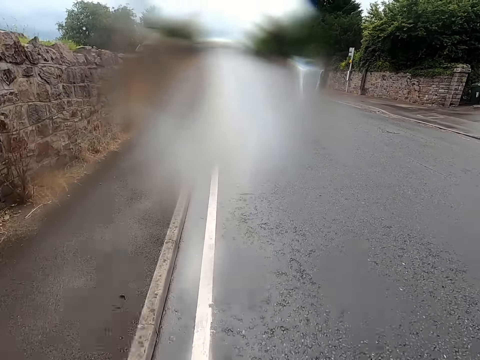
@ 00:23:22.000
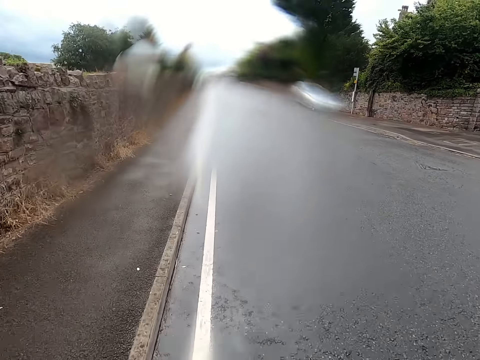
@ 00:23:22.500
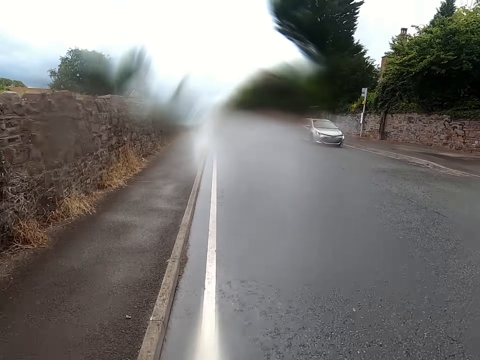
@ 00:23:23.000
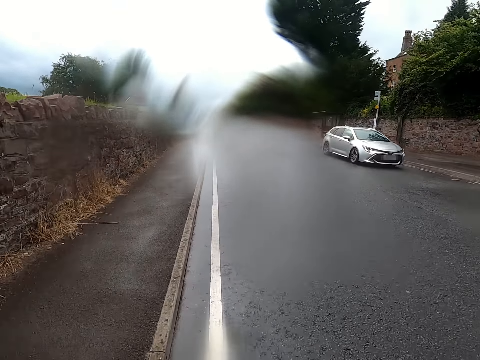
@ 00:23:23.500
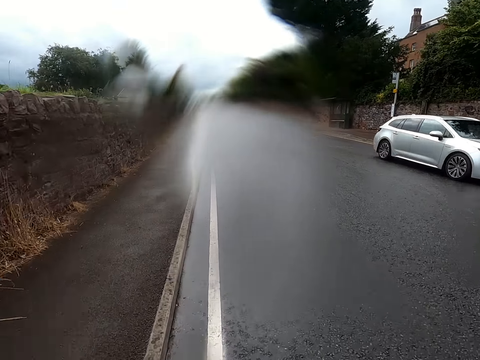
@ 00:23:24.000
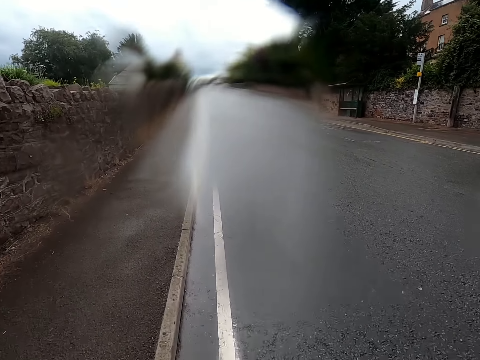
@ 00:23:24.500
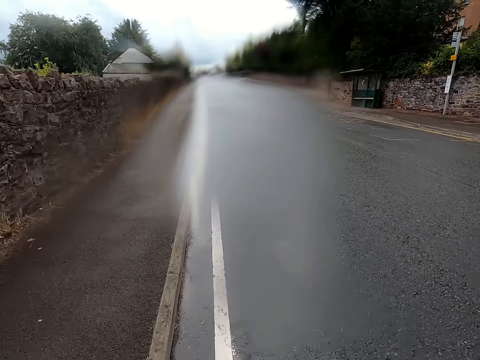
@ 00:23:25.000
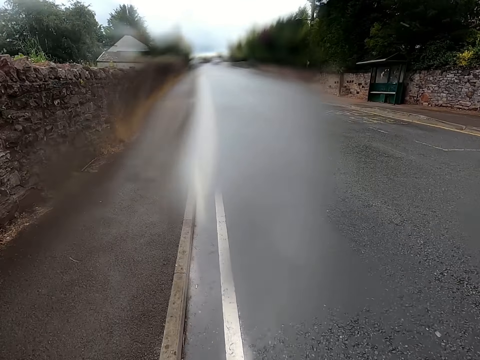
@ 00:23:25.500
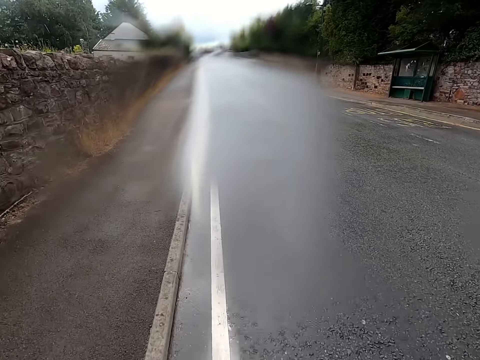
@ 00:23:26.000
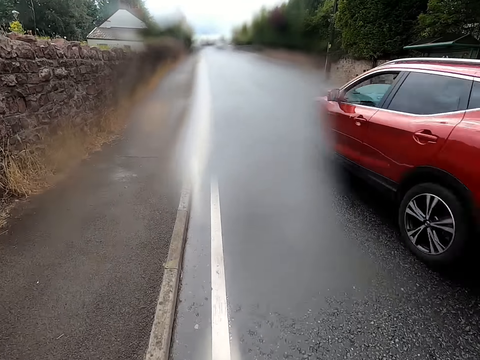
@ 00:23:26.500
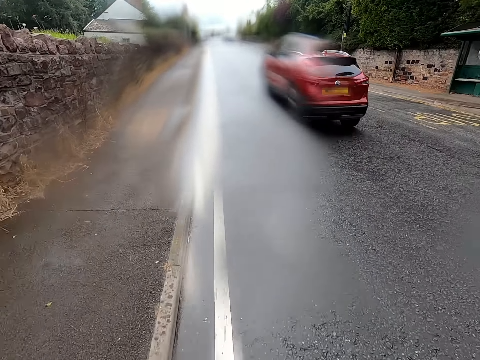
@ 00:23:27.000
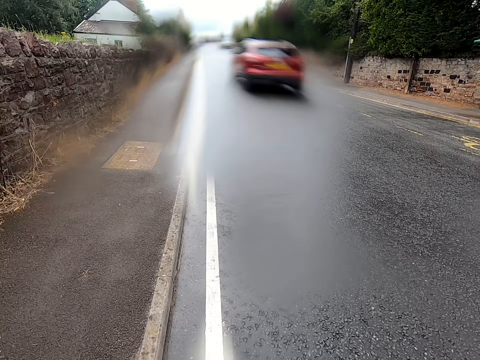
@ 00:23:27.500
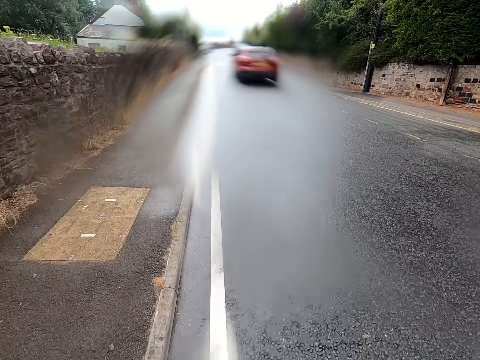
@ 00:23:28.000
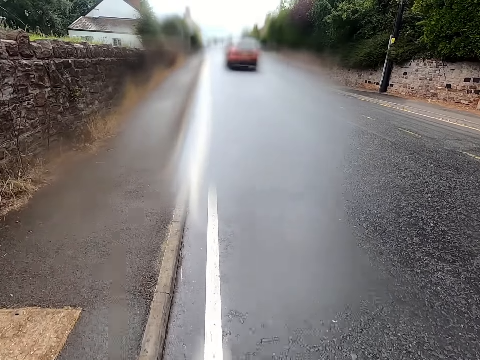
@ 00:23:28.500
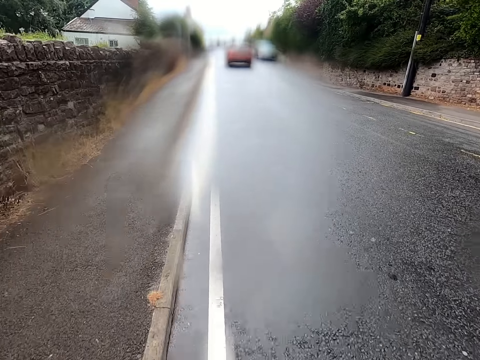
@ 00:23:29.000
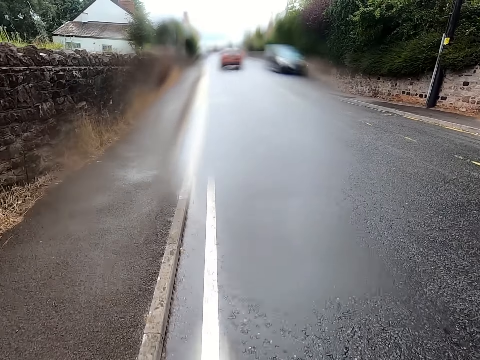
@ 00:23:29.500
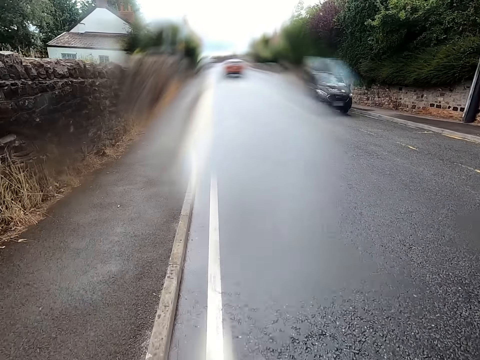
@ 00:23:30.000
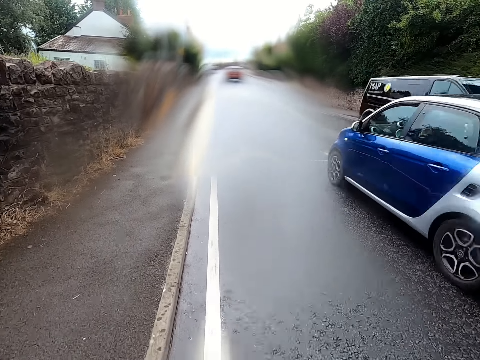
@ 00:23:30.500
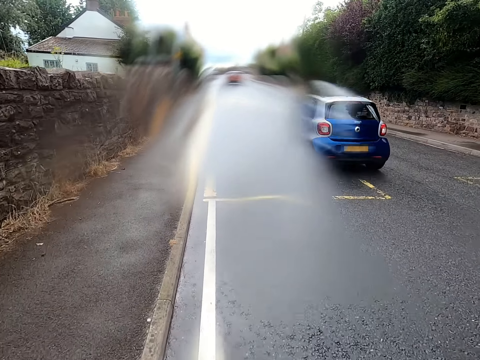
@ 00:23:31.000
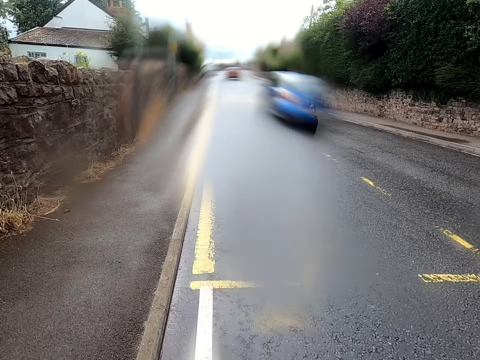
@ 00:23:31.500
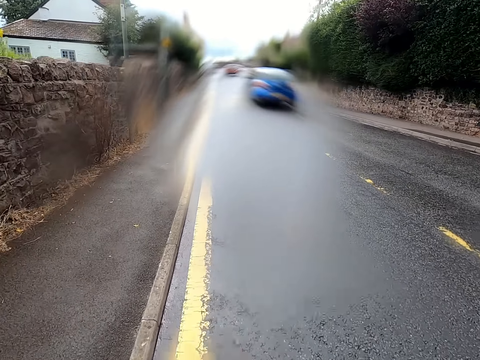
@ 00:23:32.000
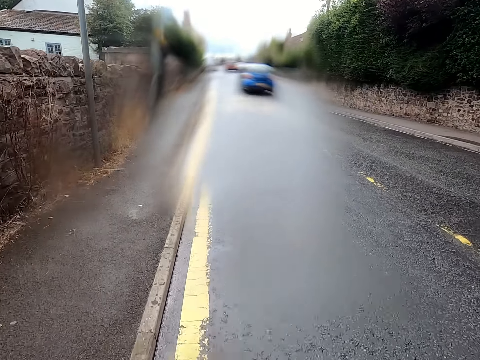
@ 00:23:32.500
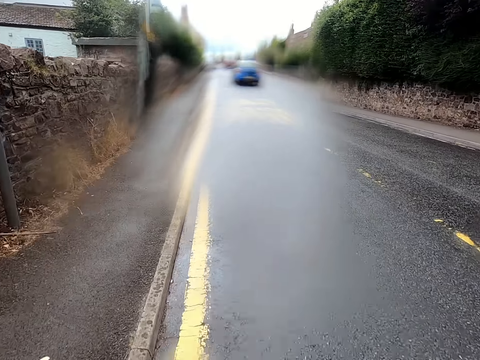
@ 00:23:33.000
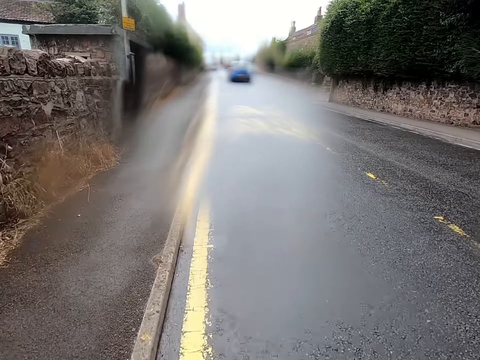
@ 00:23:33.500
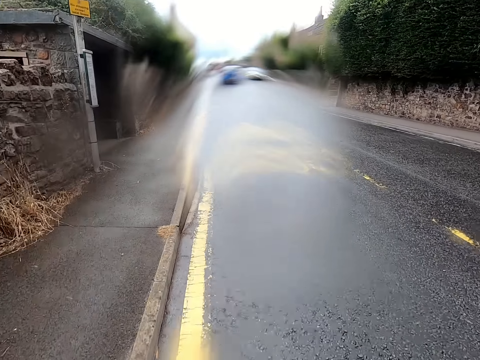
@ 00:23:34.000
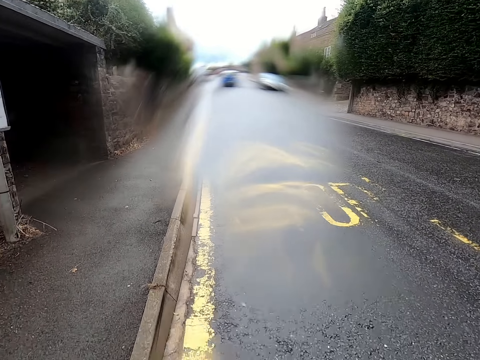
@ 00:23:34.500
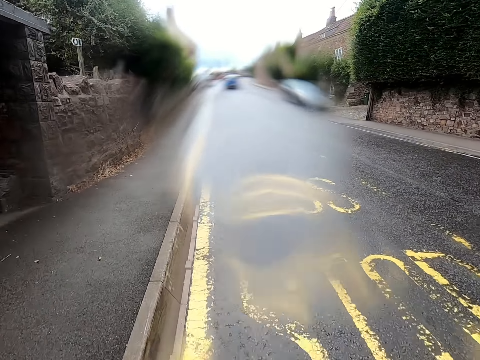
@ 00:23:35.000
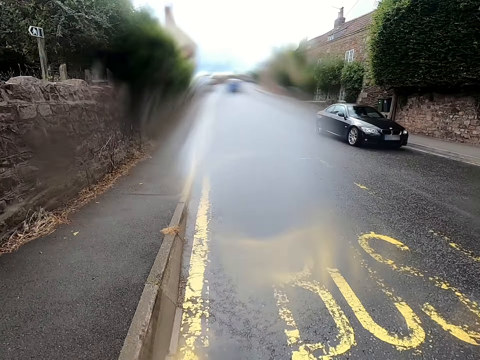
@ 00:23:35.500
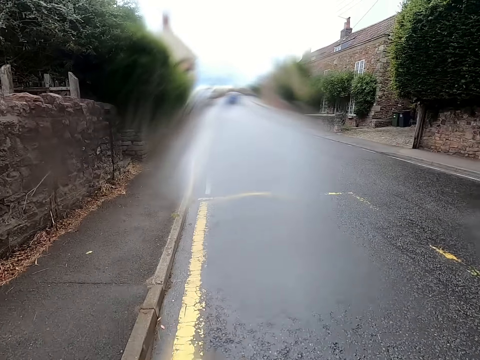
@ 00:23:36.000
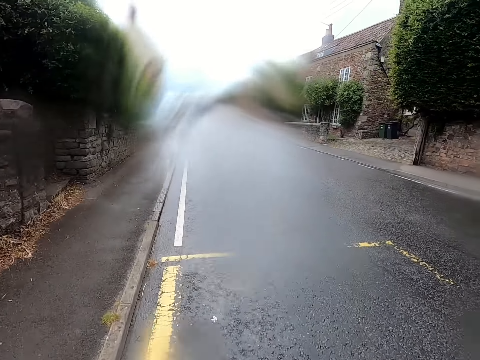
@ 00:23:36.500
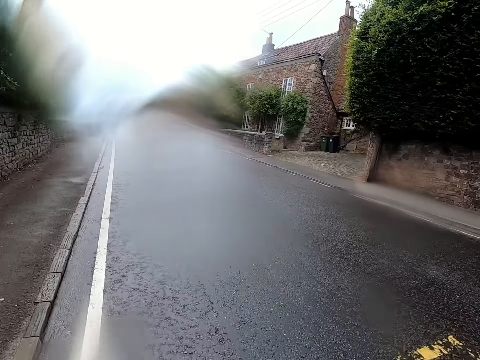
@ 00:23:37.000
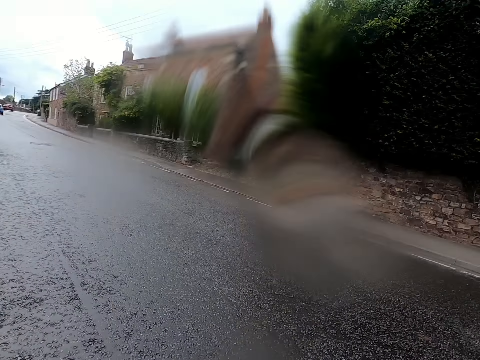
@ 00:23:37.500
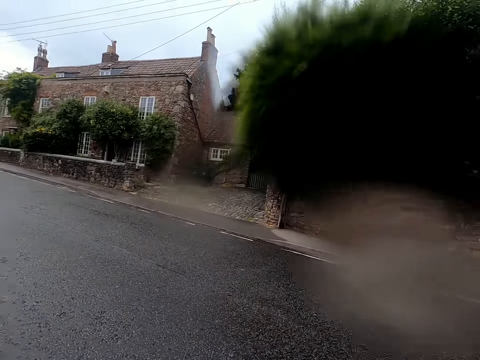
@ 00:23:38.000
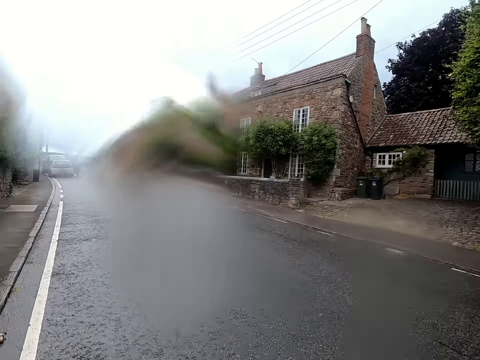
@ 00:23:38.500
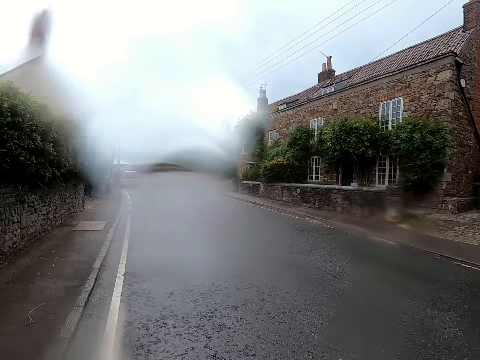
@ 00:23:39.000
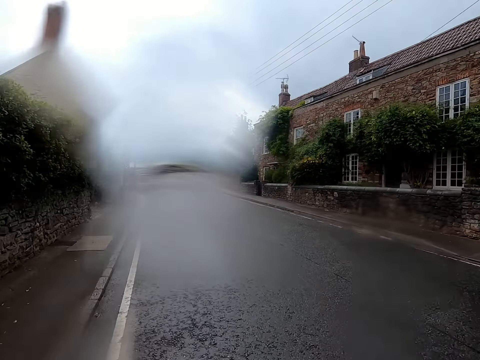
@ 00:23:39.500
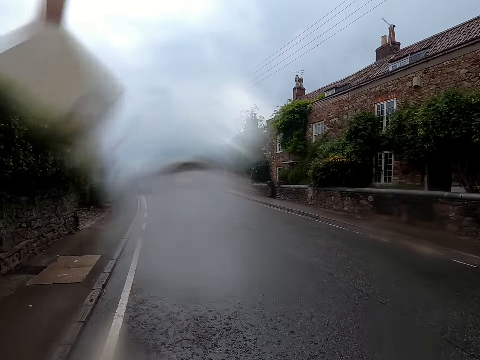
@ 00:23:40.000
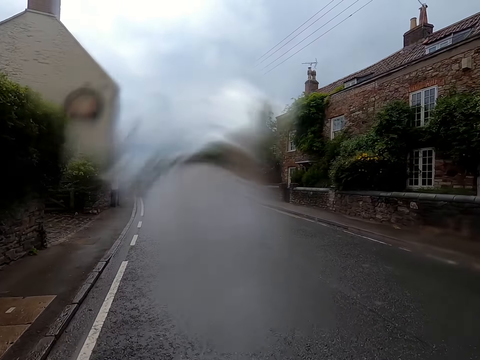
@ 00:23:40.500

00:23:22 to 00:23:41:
The camera wearer rides a bicycle past a car. They ride the bicycle on a road. They ride the bicycle past the car. They ride the bicycle on the road. They ride the bicycle past the car. They ride the bicycle on the road.

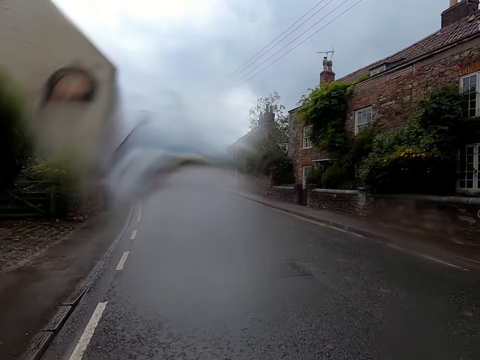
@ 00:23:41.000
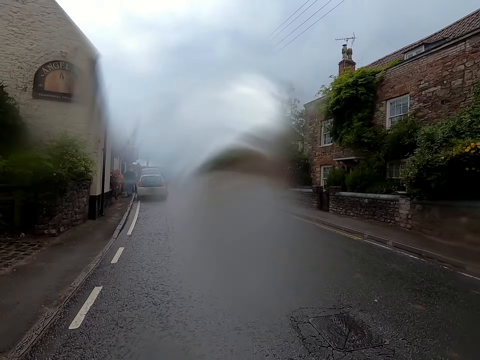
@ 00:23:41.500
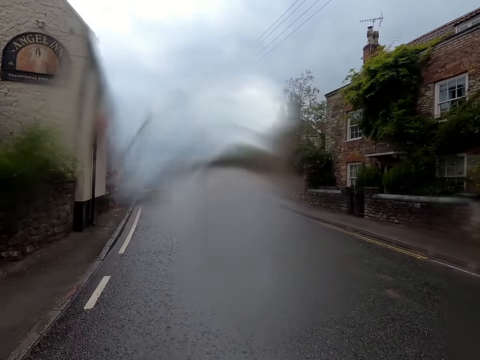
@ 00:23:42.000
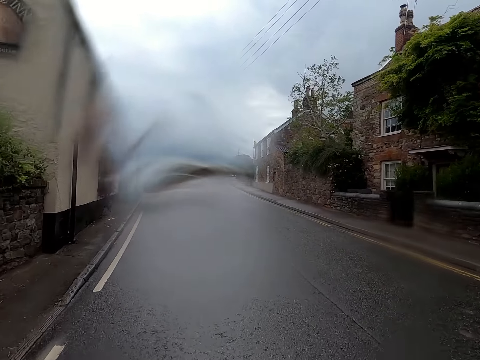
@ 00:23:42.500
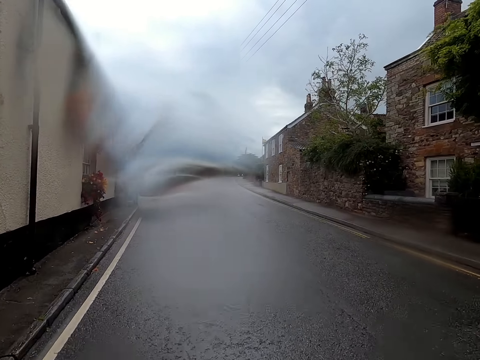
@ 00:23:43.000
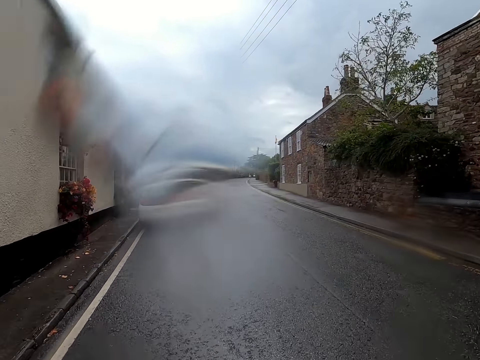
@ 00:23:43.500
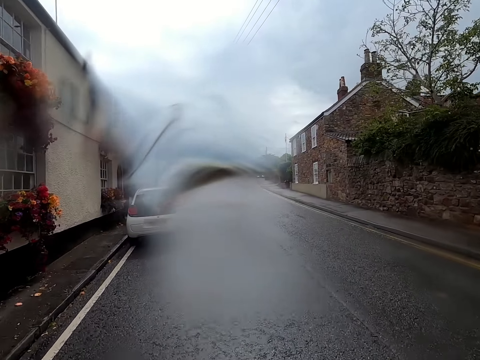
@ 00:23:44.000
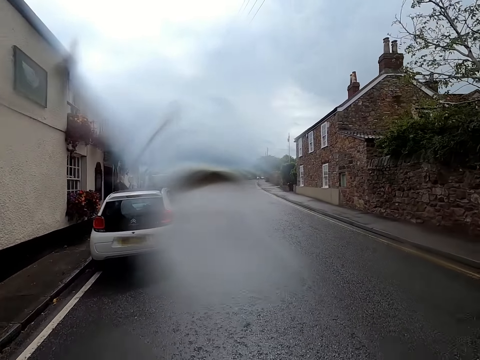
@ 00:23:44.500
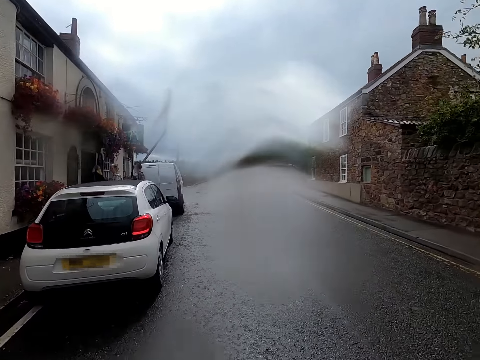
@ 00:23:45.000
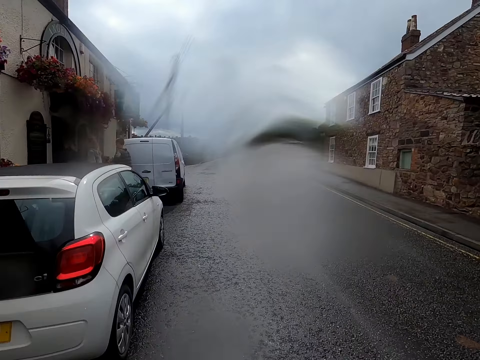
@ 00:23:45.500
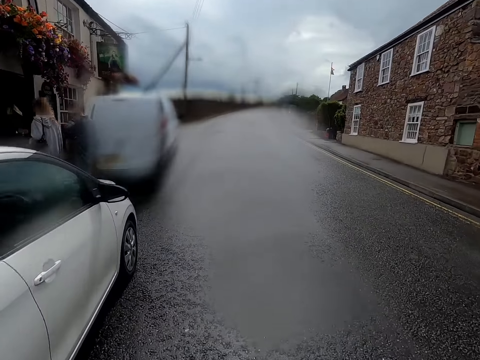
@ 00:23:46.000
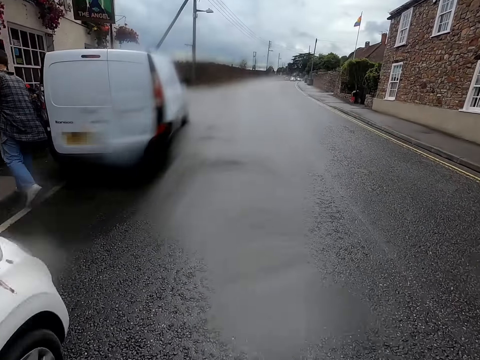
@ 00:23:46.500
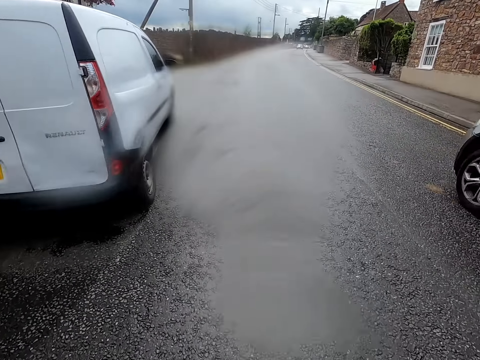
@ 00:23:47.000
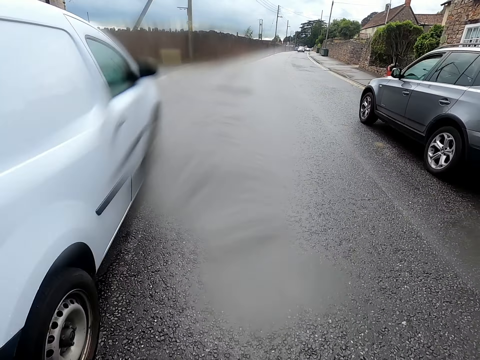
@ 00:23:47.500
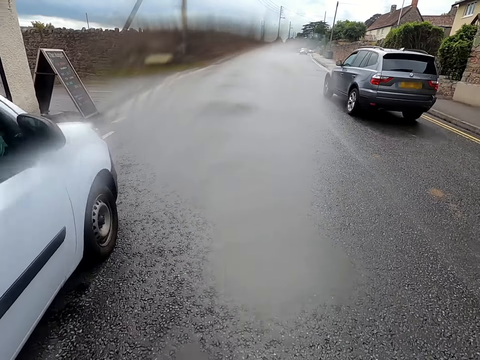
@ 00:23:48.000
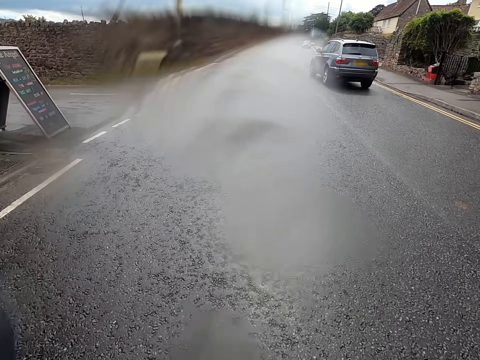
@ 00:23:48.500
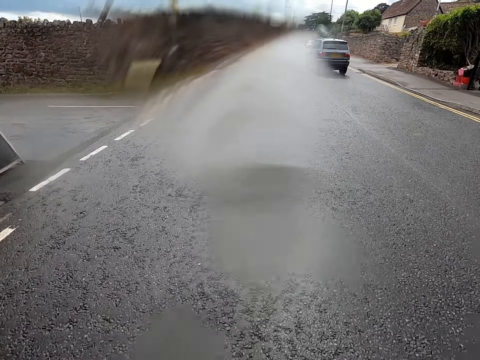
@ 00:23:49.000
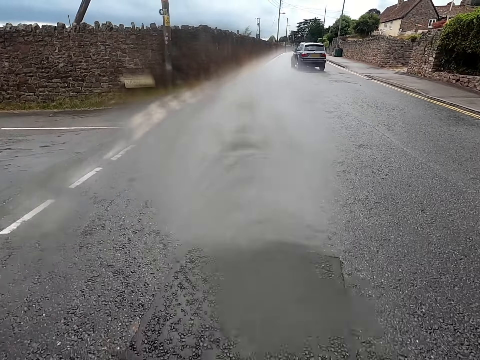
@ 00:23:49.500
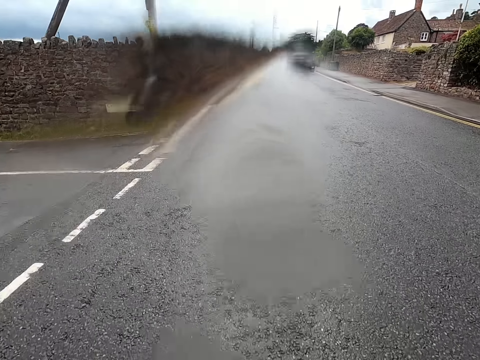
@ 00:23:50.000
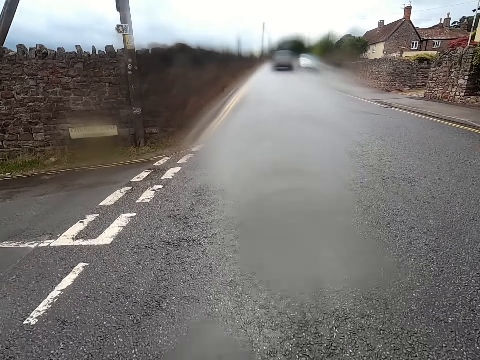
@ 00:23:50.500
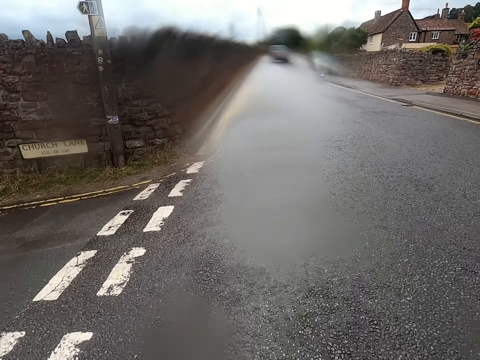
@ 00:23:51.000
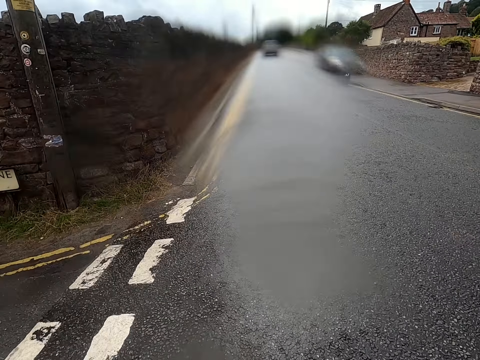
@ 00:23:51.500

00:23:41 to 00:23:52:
A lady walks past the camera wearer. Another lady walks past the camera wearer. A man walks past the camera wearer. The camera wearer rides a bicycle on a road.
